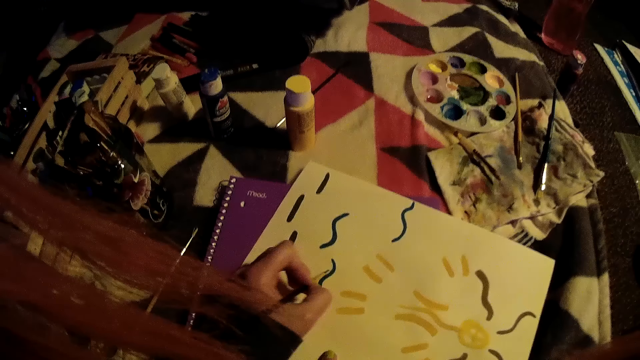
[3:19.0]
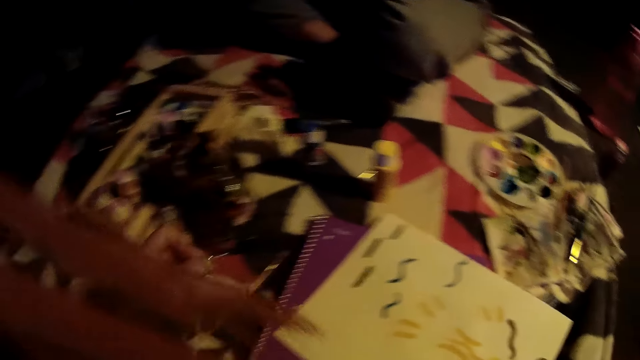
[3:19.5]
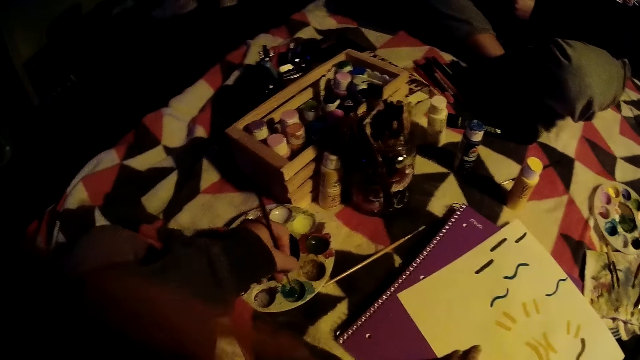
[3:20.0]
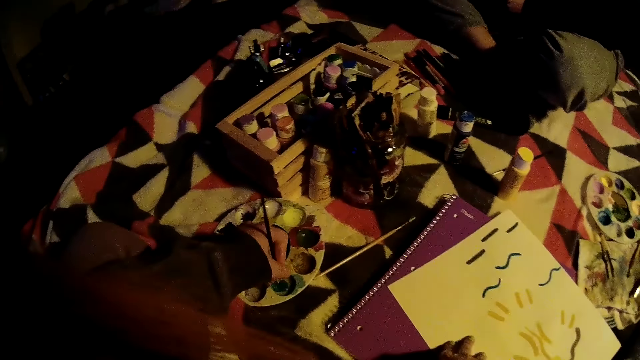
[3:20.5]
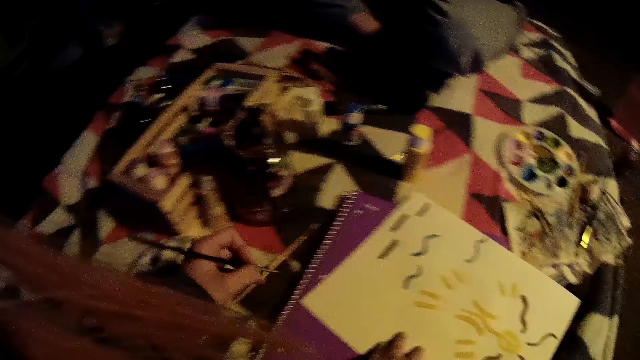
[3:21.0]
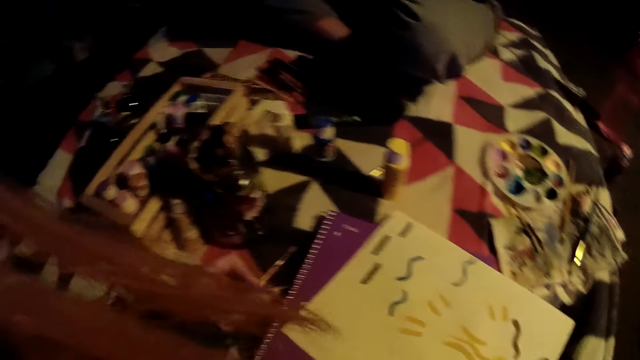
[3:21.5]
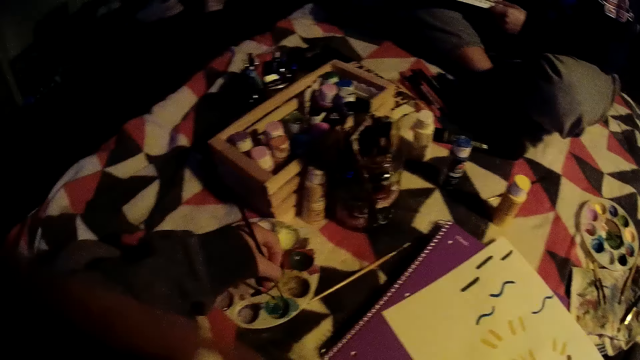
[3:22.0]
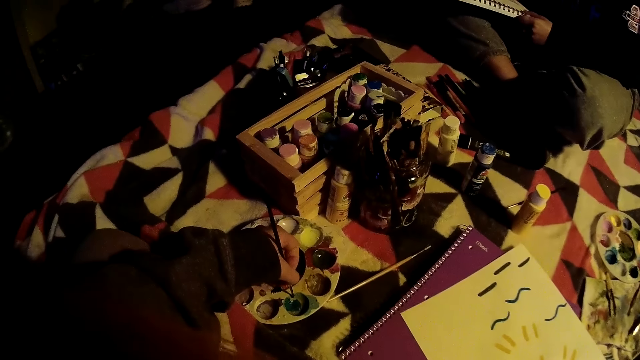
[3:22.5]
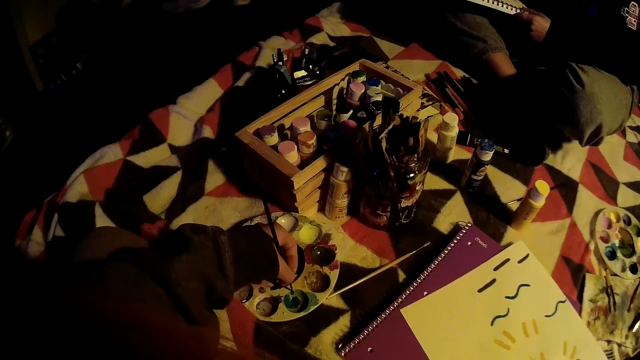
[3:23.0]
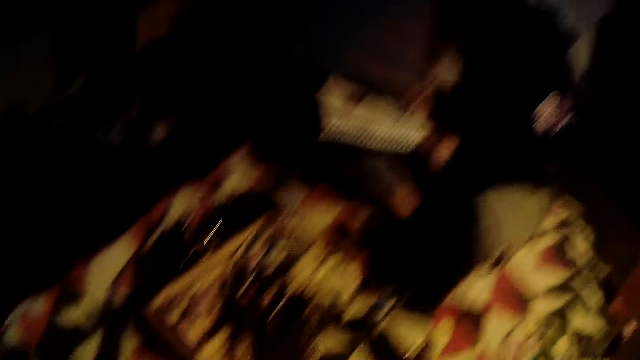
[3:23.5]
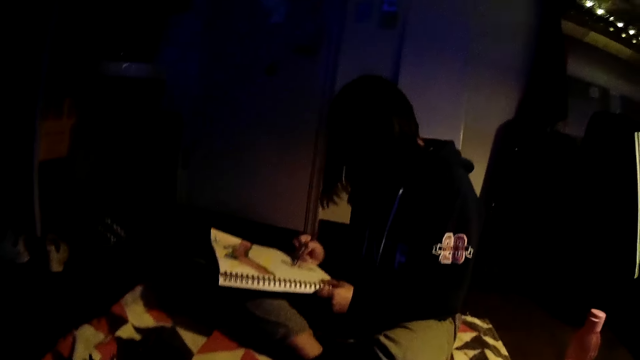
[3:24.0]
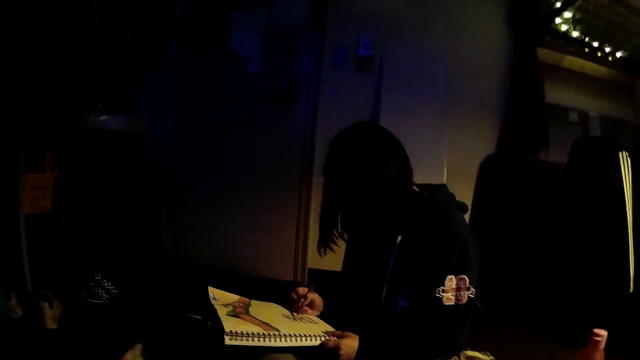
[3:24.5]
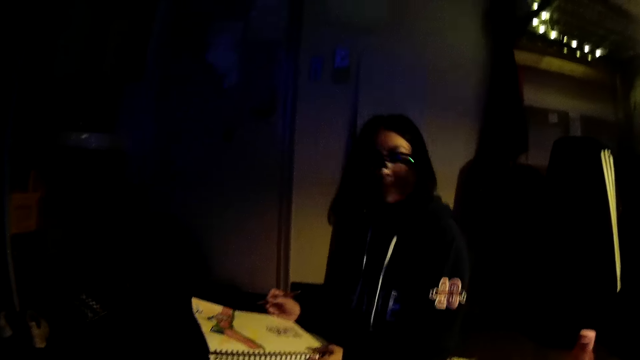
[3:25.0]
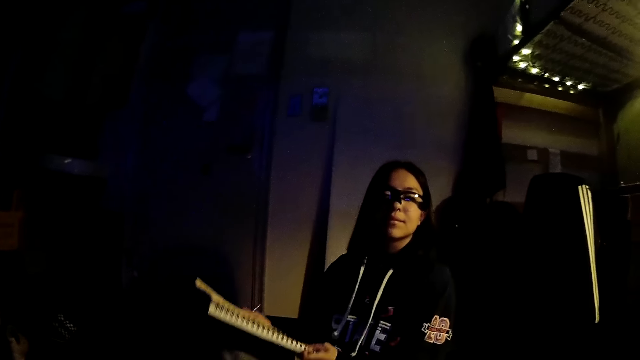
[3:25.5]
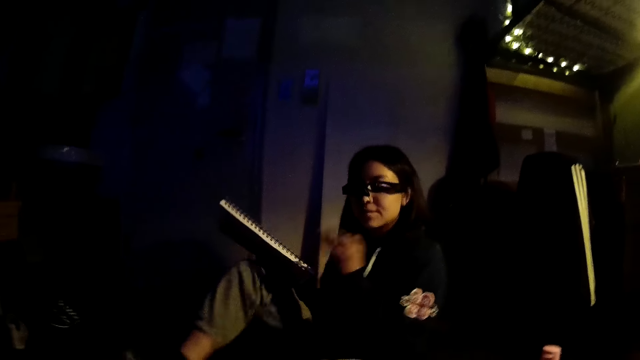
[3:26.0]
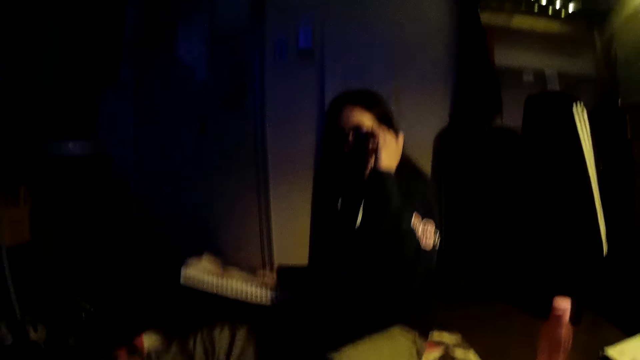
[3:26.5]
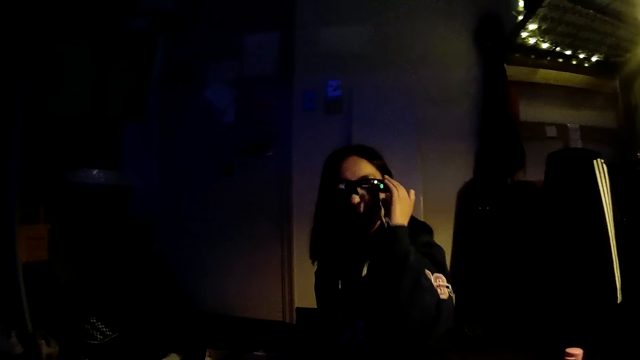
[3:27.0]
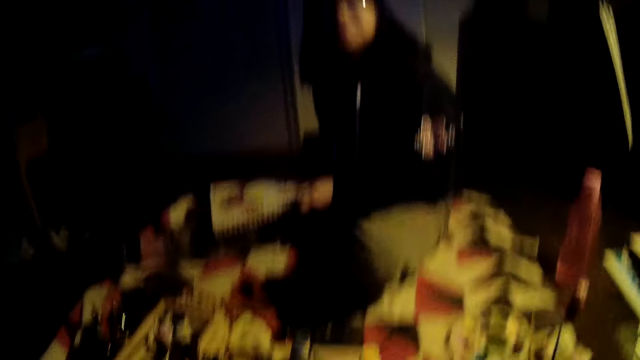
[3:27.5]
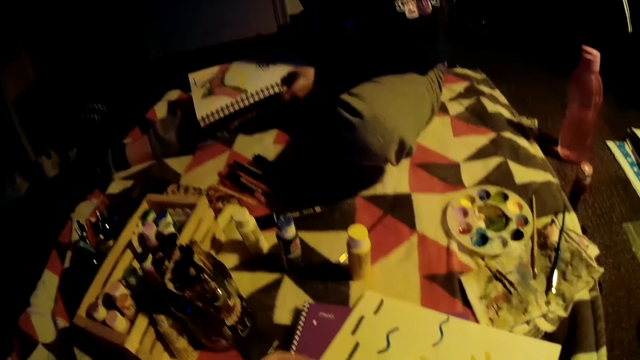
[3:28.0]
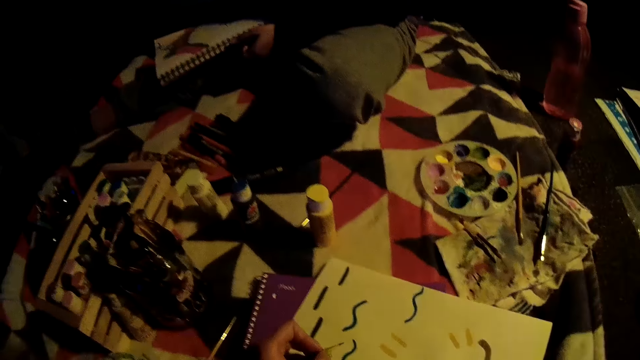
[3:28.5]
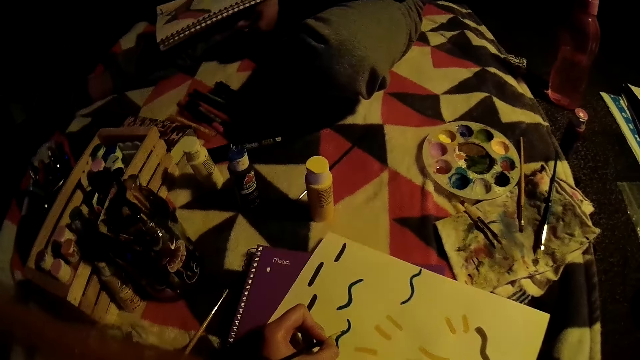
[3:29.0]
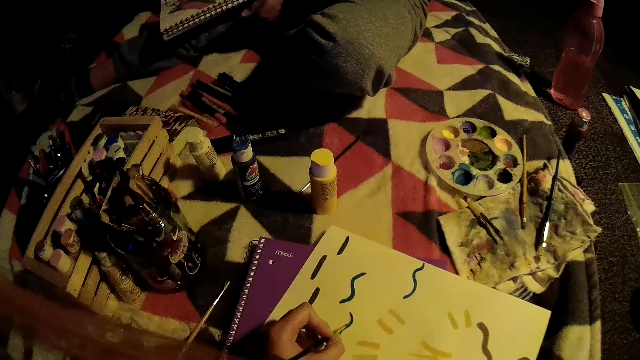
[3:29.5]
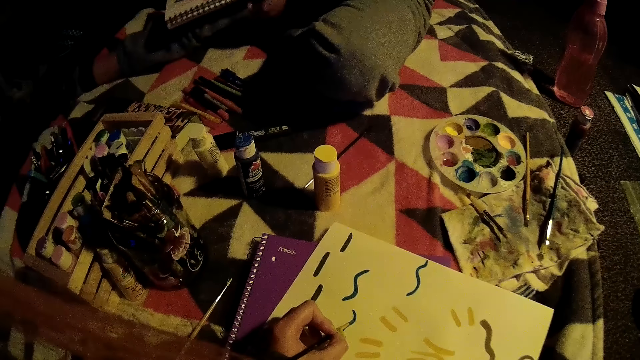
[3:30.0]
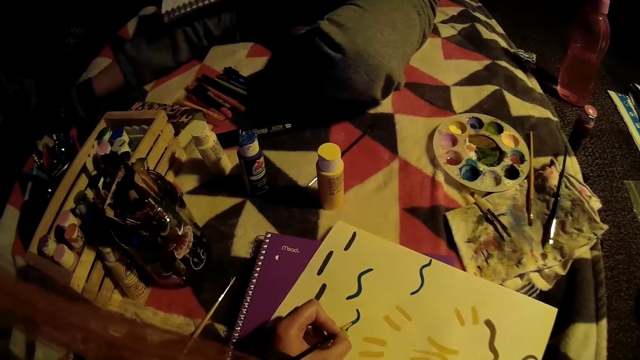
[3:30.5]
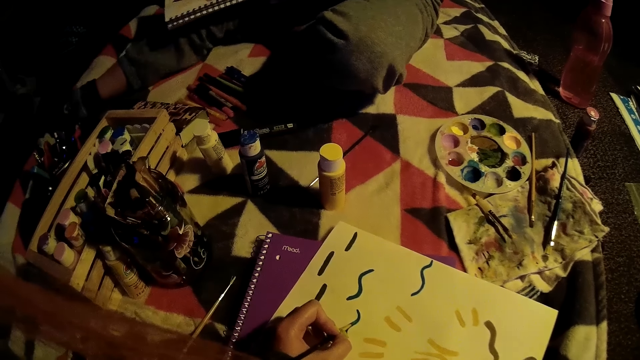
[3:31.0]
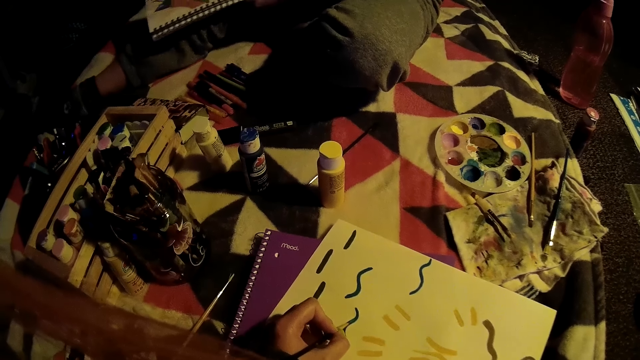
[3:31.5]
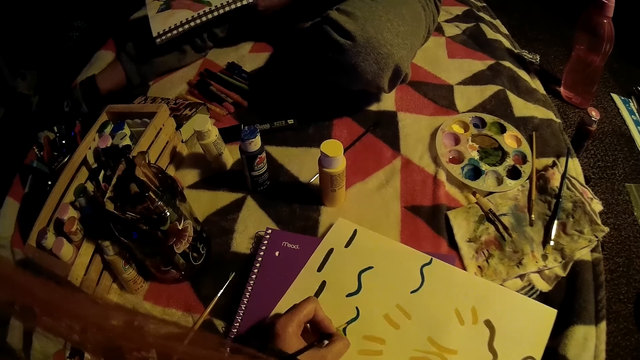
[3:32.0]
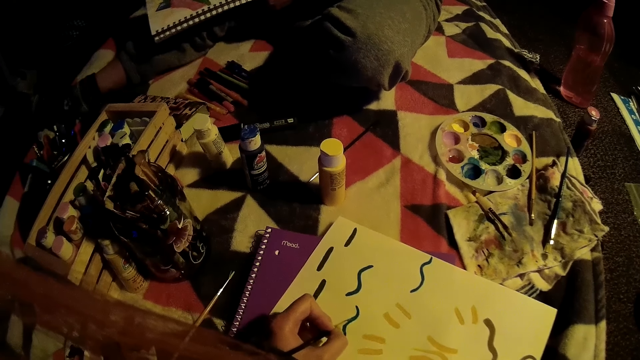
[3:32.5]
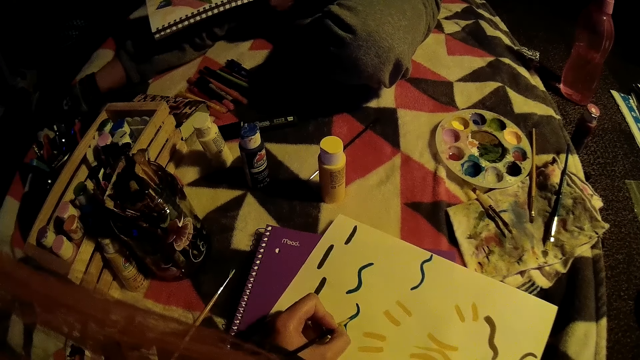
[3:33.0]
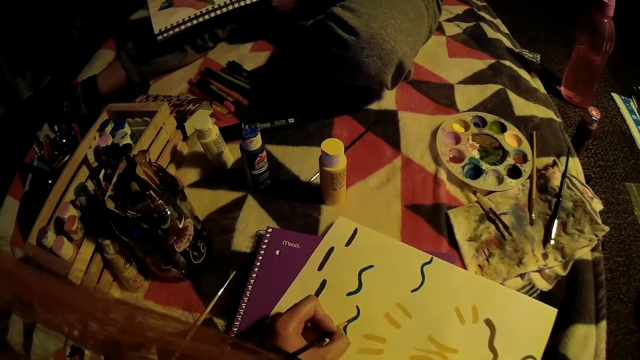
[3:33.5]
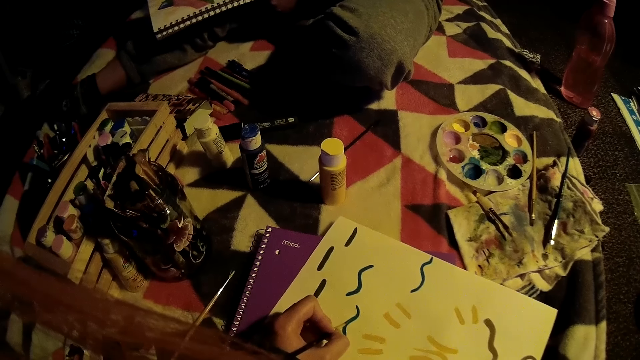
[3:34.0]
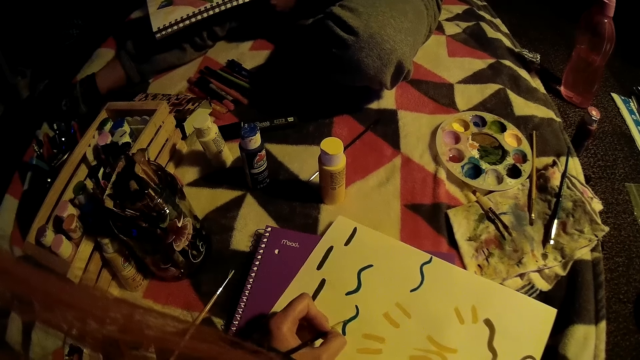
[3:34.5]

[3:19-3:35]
The camera wearer dips the brush into the plastic with her left hand. She interacts with the woman. The woman touches the glasses. The camera wearer paints on the book with the brush in her left hand.

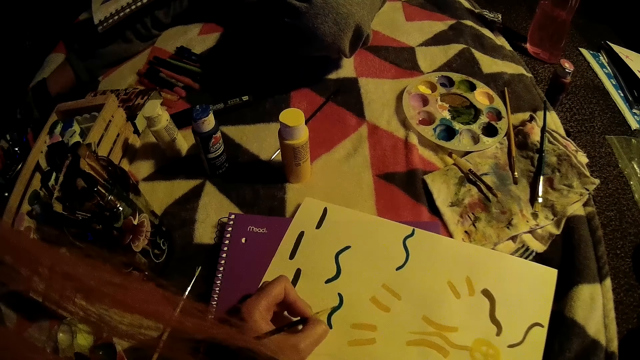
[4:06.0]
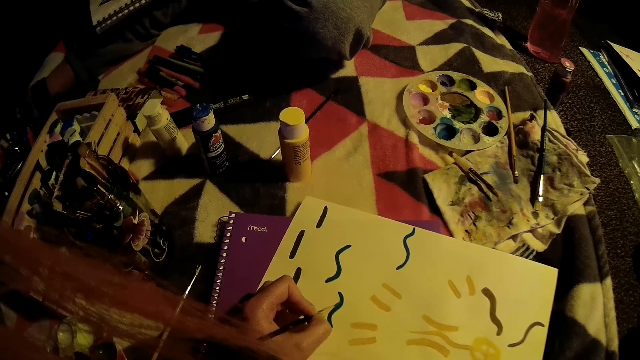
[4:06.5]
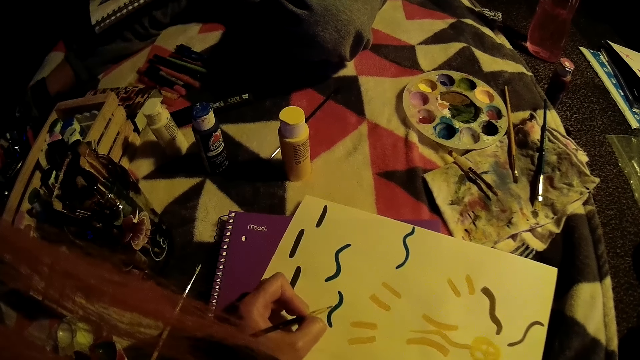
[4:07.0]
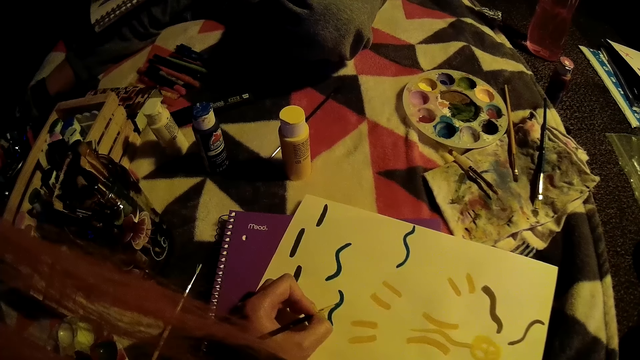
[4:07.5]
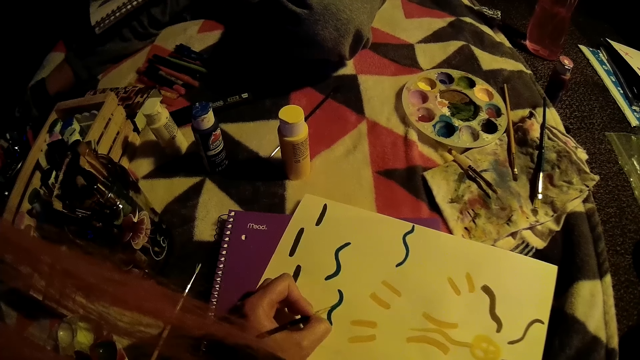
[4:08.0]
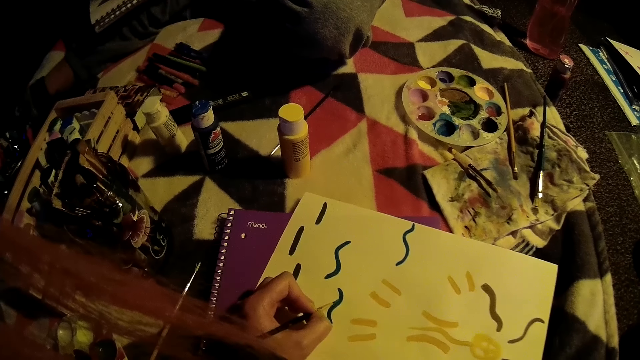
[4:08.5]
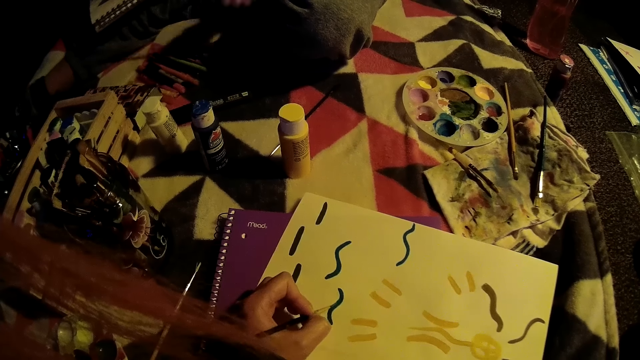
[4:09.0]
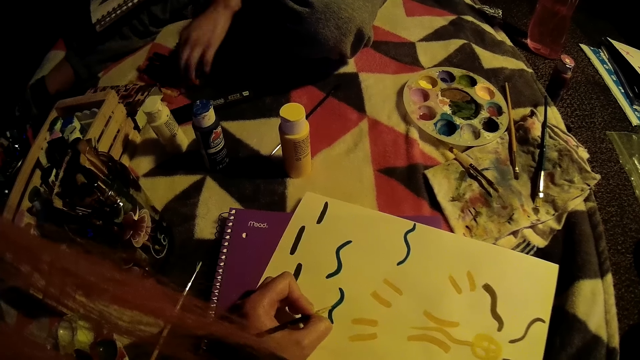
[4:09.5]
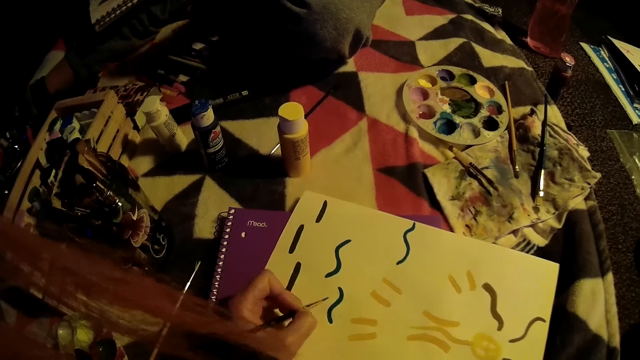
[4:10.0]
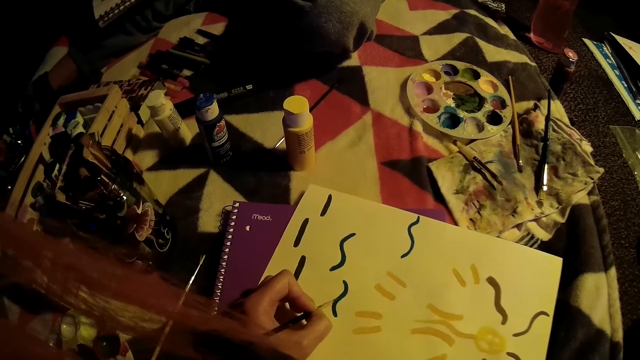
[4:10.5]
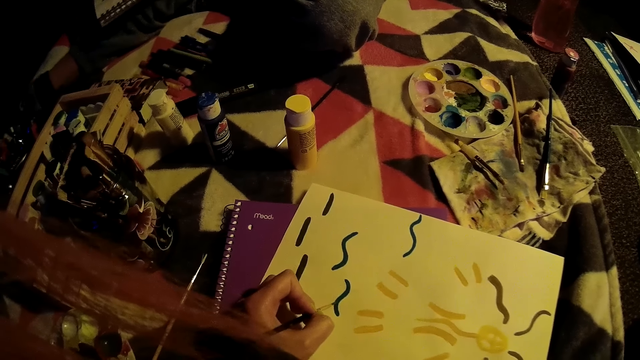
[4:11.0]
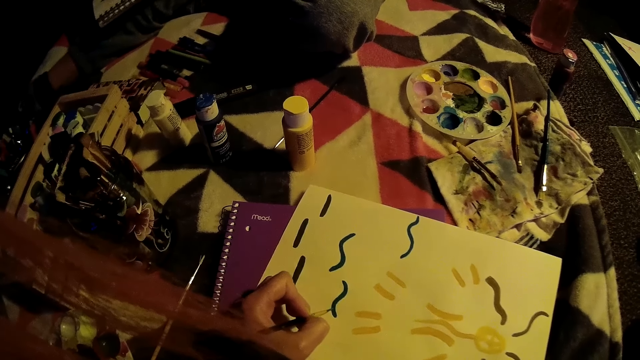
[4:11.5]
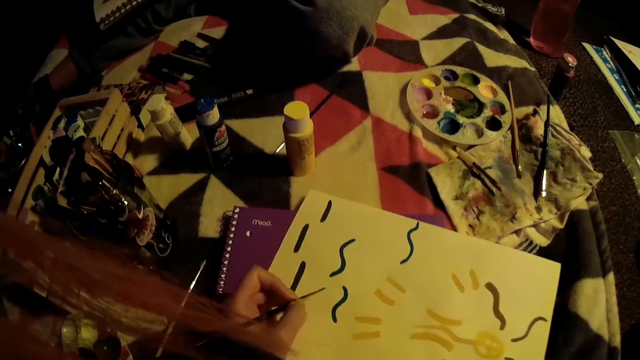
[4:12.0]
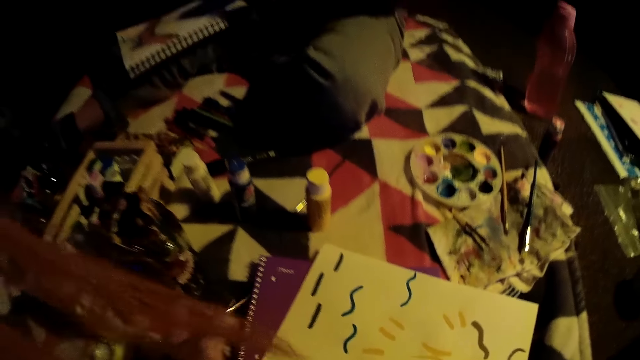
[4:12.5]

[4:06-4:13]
A woman drops a color pen. The woman picks the pencil from the ground with her left hand.
